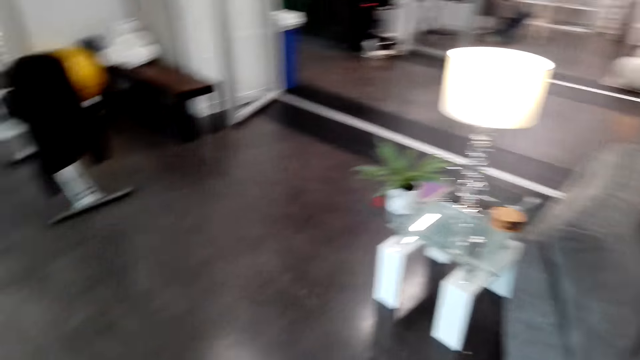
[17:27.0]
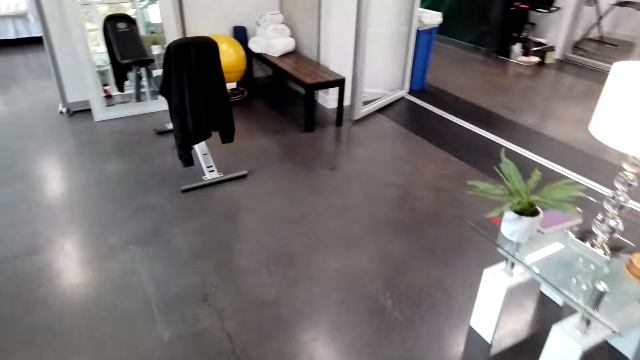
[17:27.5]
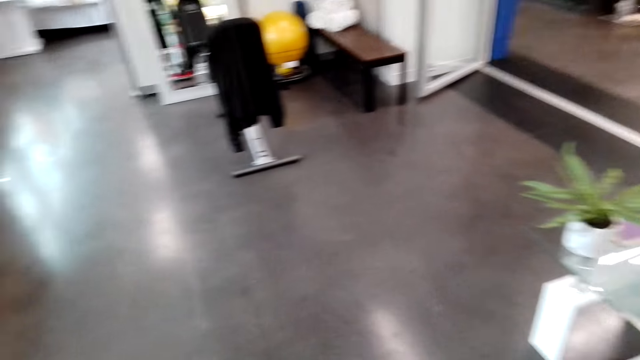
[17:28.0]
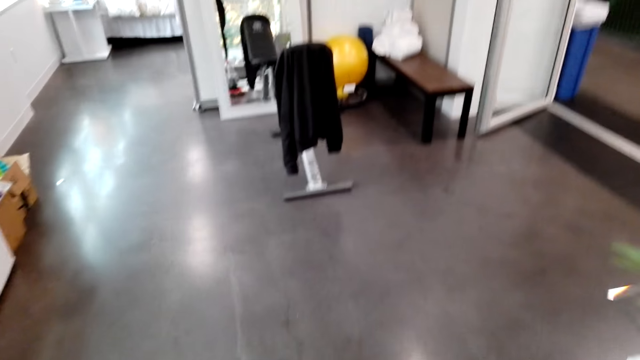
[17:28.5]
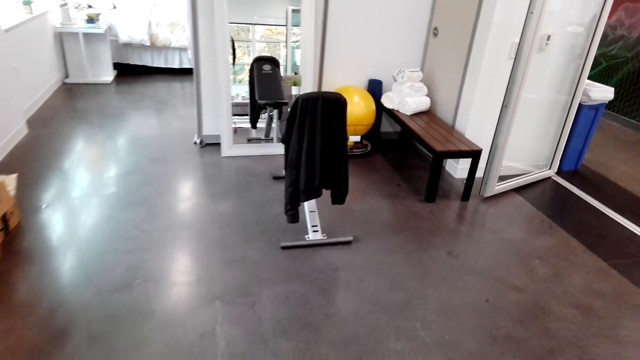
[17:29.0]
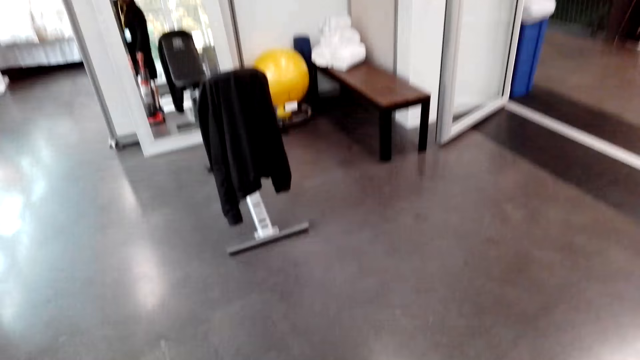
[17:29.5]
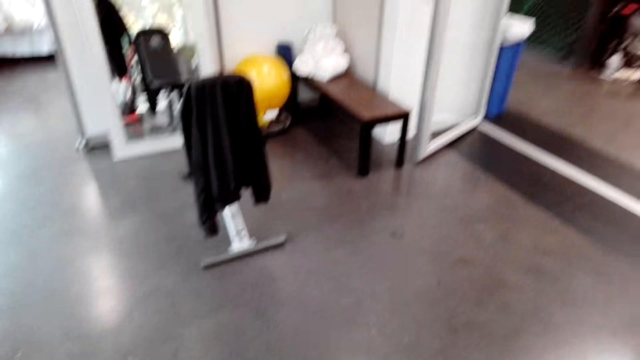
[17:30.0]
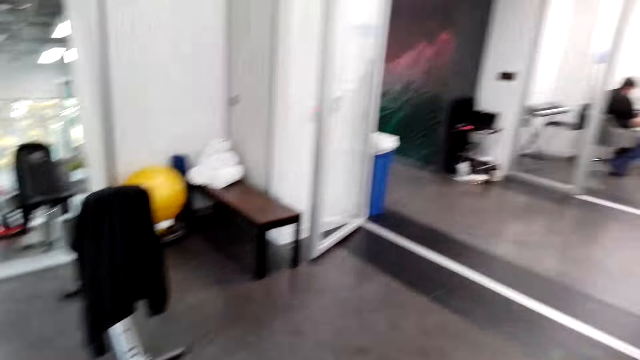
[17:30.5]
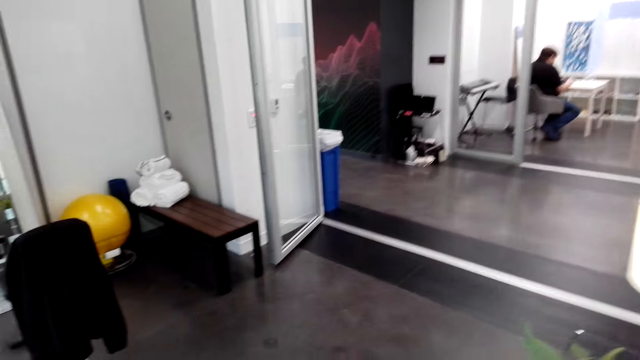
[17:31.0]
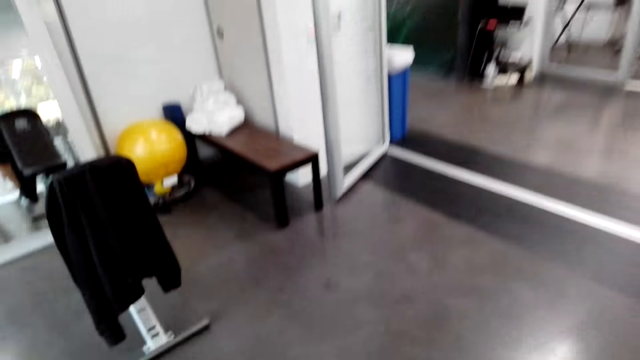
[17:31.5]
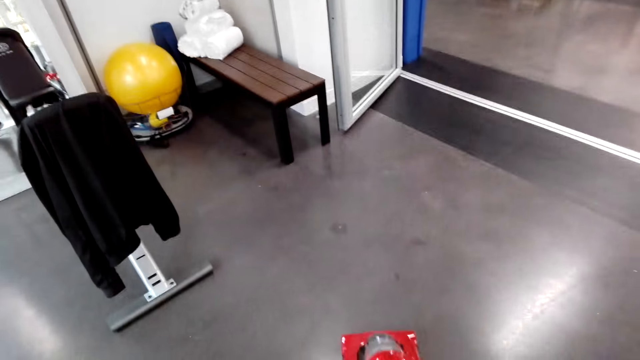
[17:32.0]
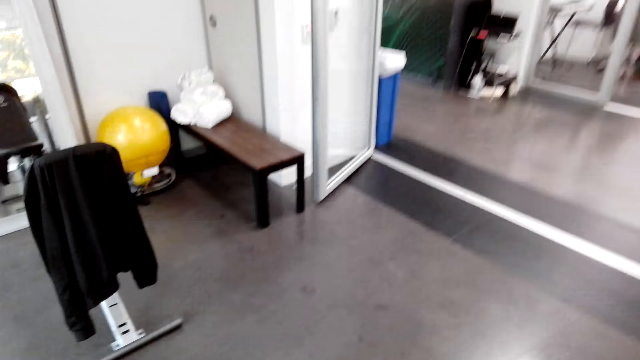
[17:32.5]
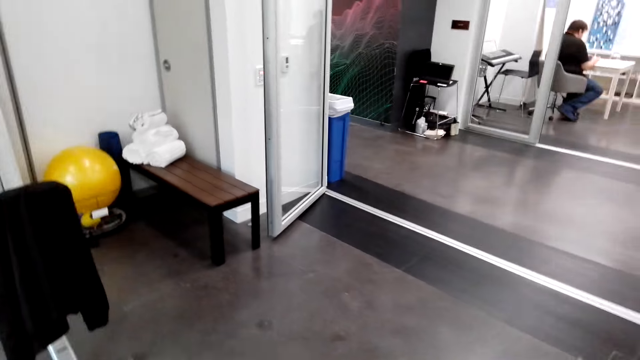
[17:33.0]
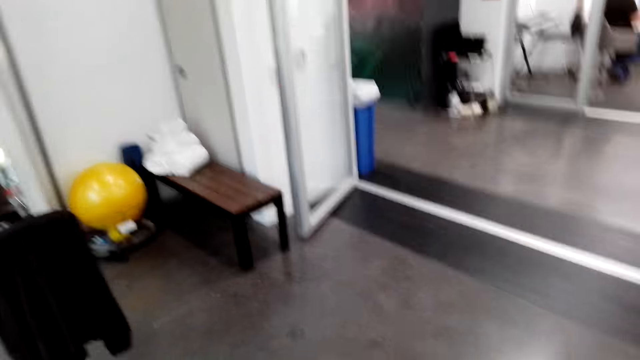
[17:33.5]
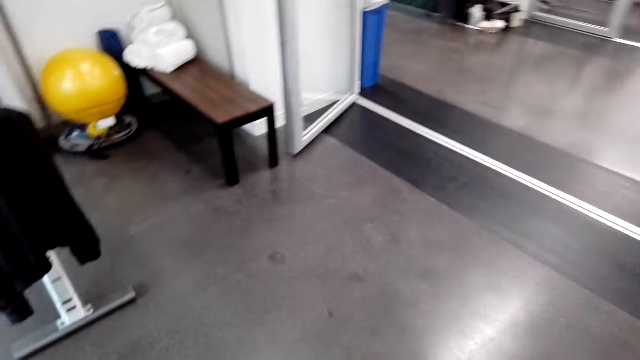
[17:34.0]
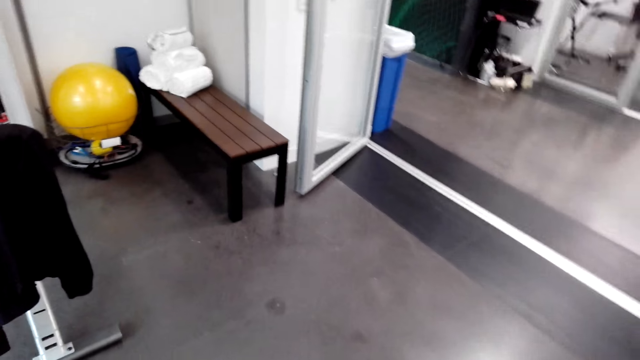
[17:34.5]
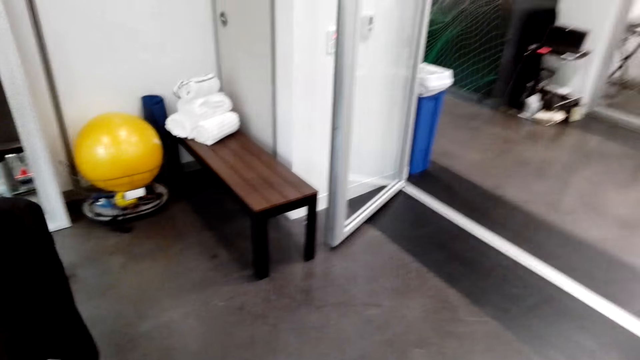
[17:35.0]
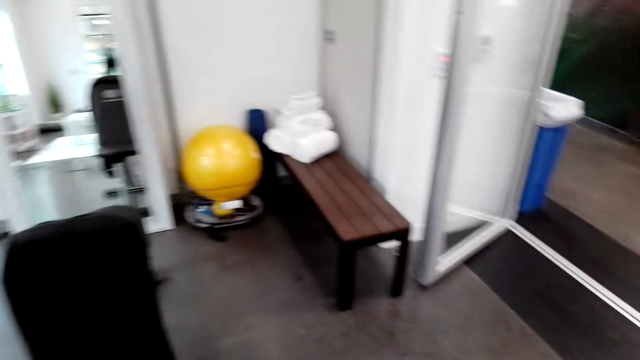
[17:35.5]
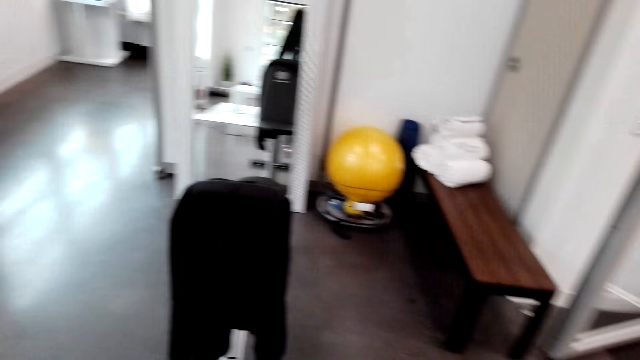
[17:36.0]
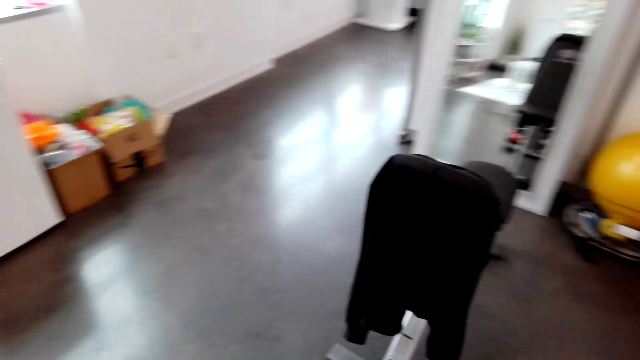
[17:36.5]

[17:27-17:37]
The camera wearer looks around the floor.

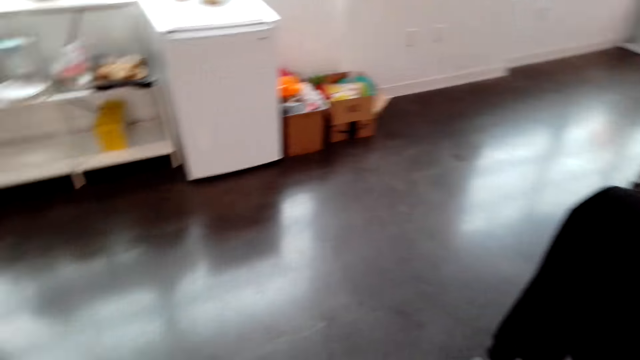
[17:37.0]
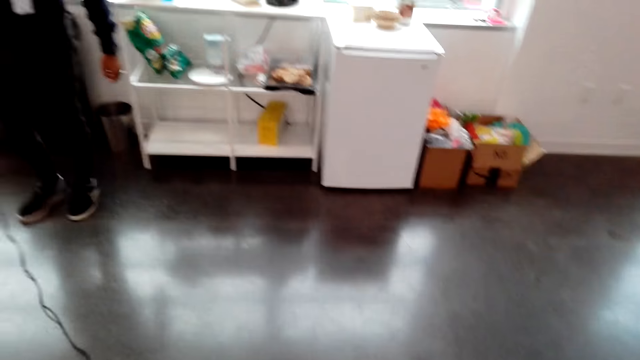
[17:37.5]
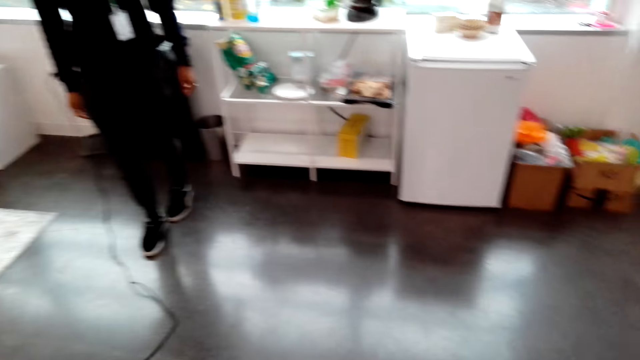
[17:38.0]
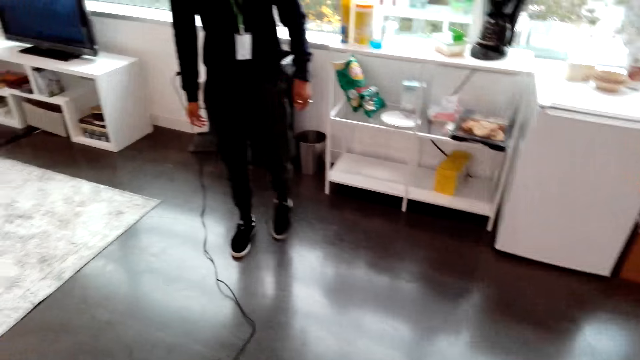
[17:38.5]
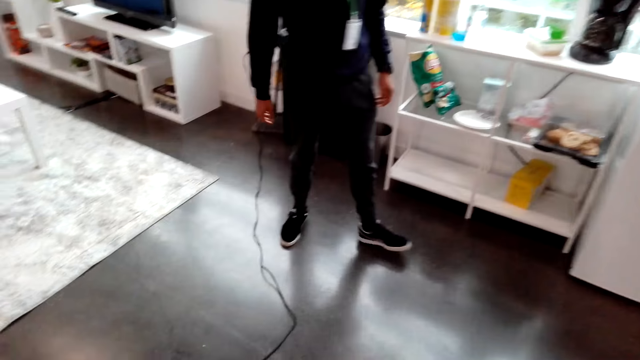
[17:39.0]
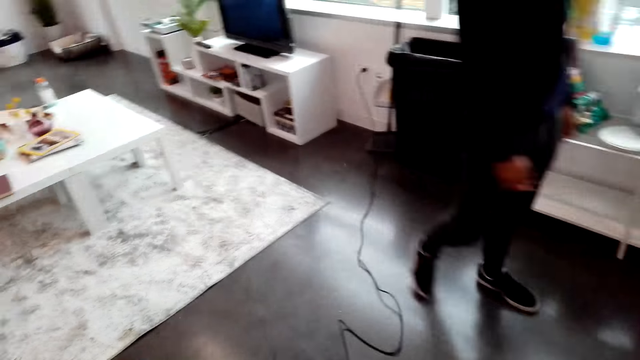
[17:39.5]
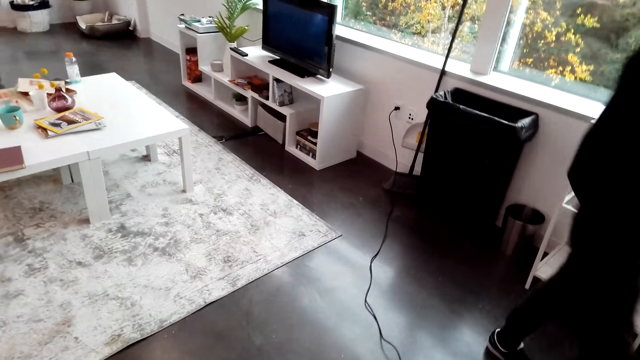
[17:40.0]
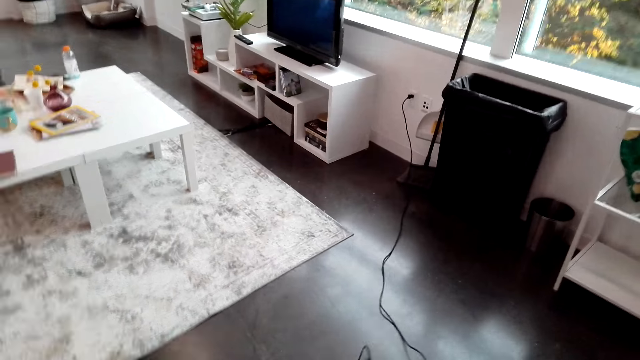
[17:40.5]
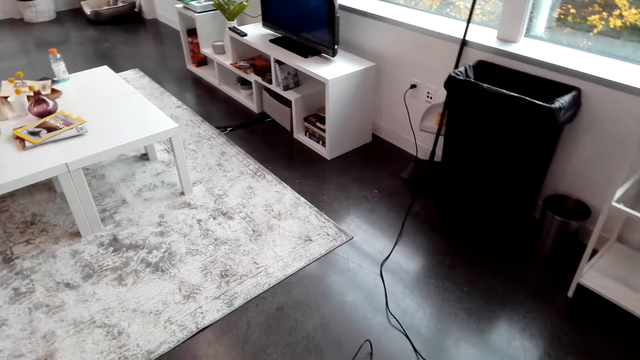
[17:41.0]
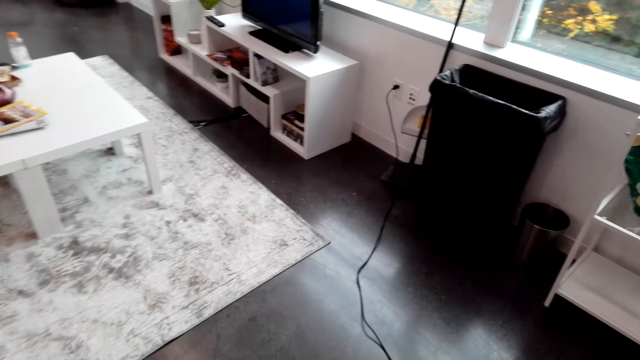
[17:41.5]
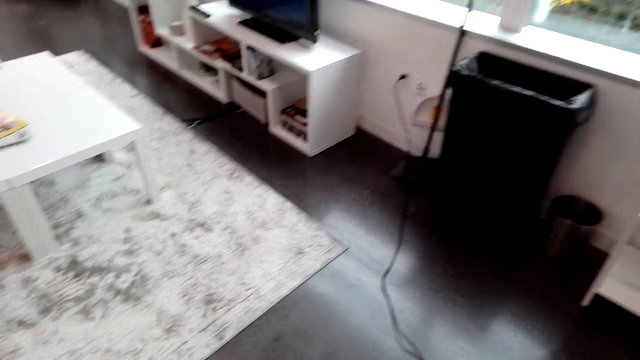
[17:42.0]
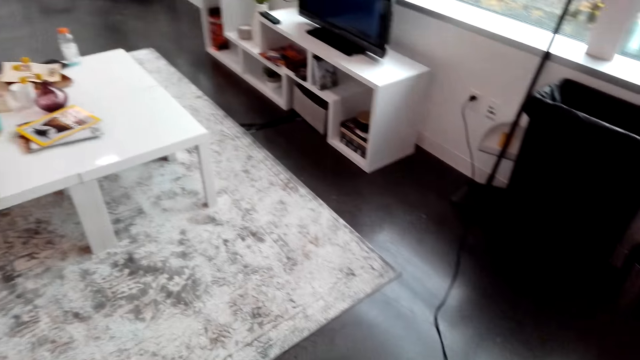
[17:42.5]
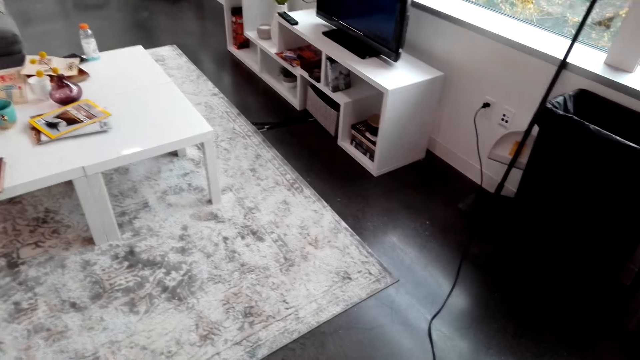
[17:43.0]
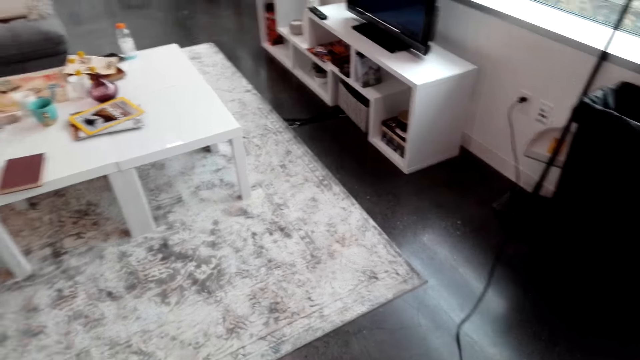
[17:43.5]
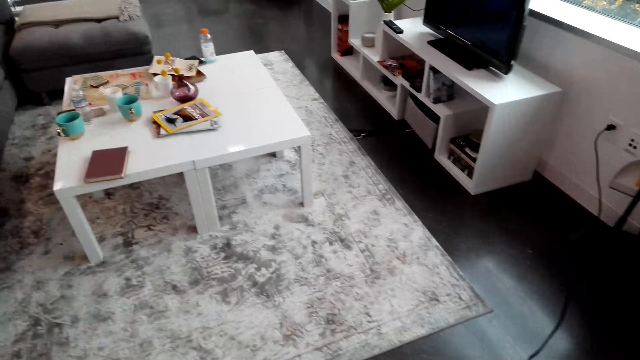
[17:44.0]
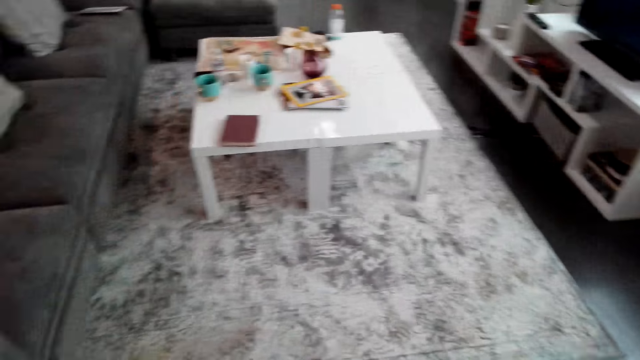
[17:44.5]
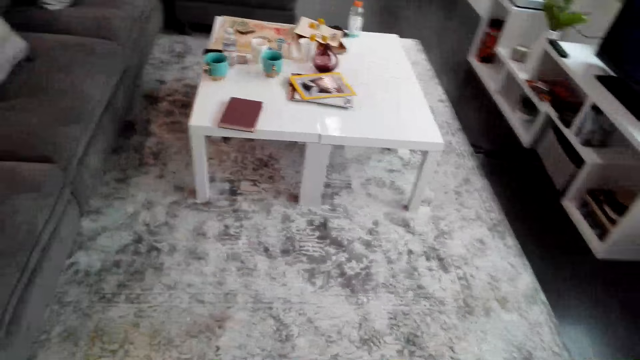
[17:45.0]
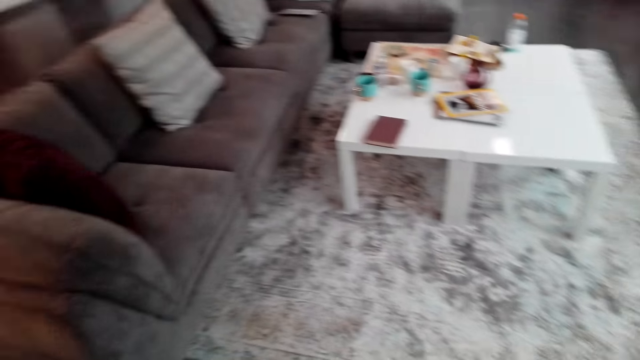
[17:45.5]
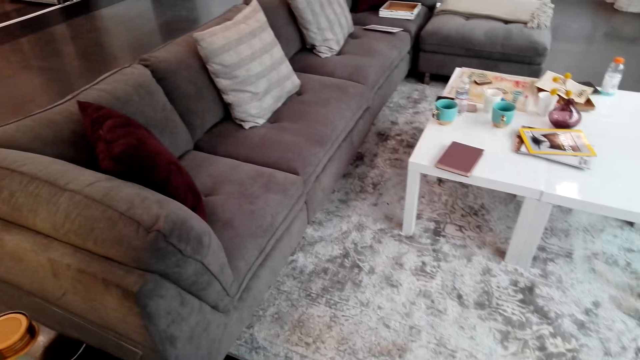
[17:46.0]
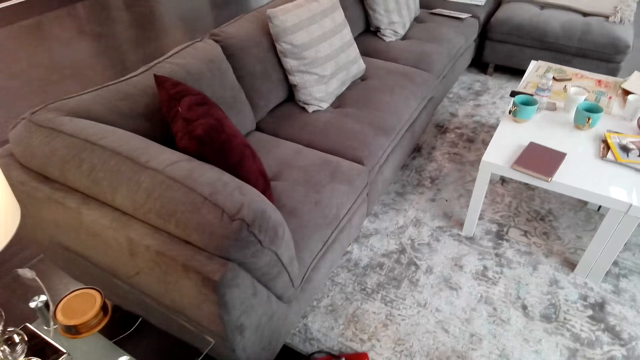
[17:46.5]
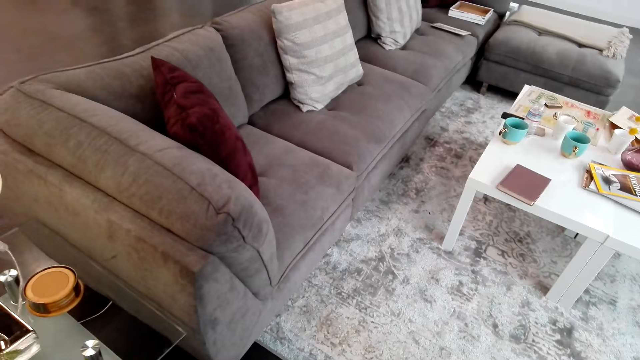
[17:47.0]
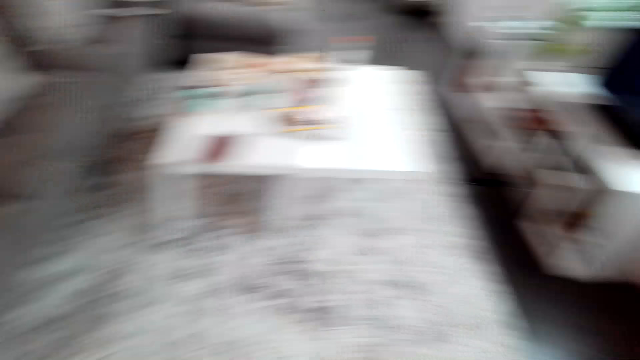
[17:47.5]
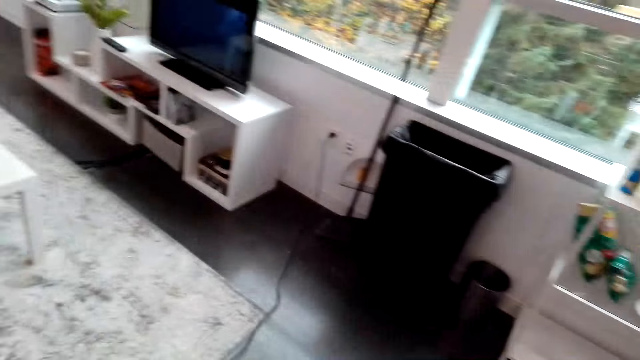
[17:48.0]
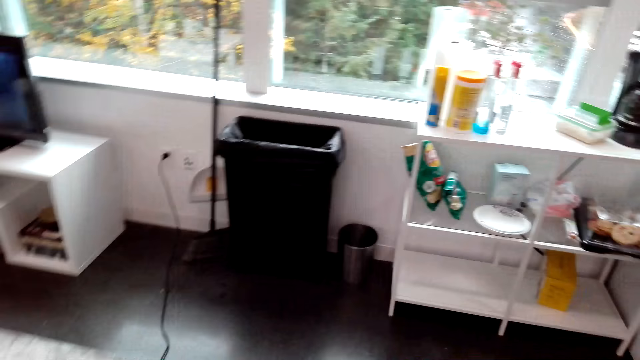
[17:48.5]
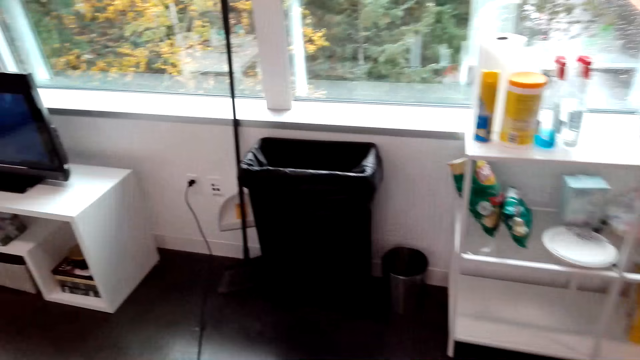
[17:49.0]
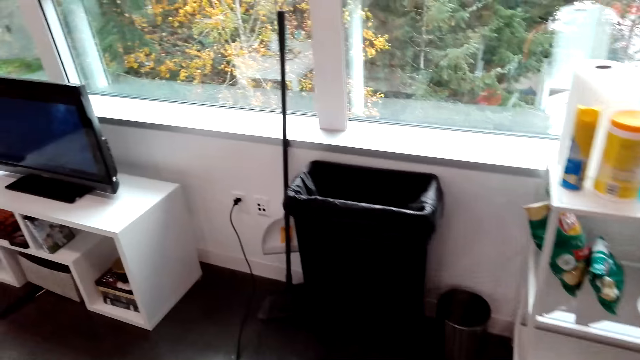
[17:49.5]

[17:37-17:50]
A man walks. The camera wearer moves the vacuum cleaner. They clean the house with the vacuum cleaner. They look around.
